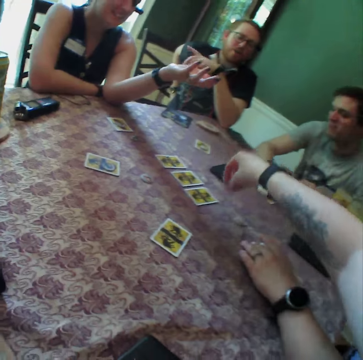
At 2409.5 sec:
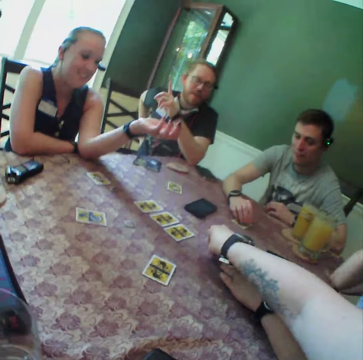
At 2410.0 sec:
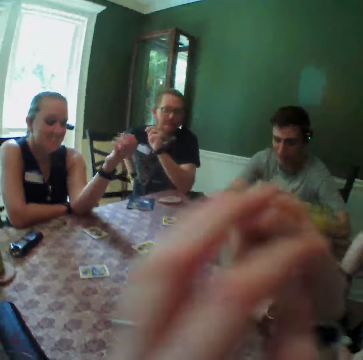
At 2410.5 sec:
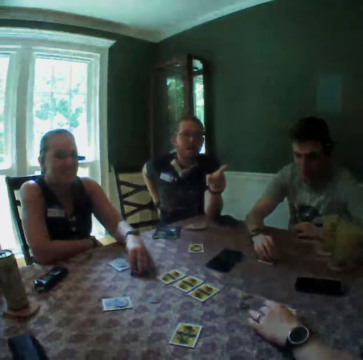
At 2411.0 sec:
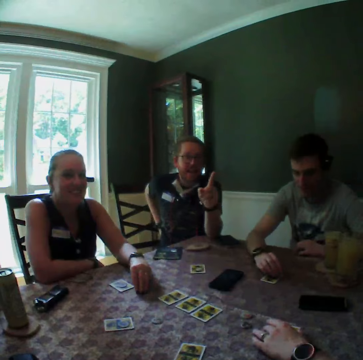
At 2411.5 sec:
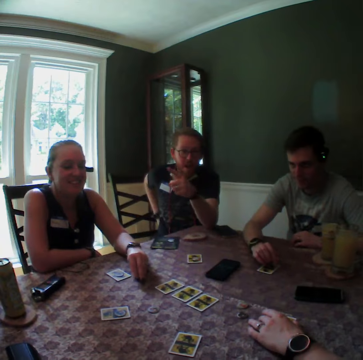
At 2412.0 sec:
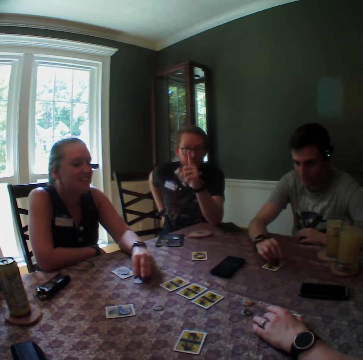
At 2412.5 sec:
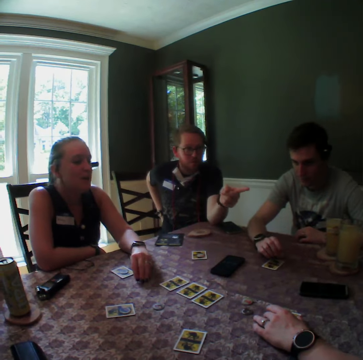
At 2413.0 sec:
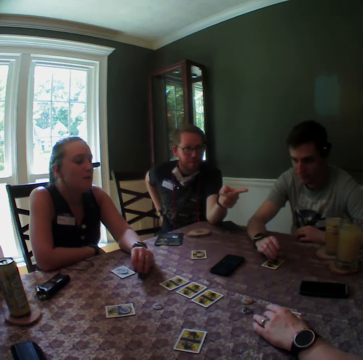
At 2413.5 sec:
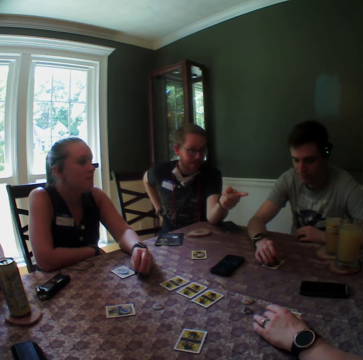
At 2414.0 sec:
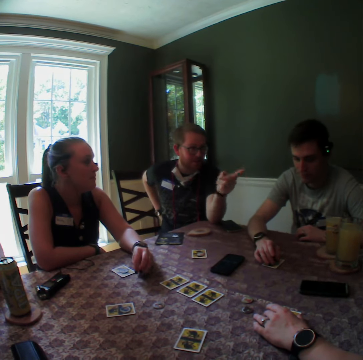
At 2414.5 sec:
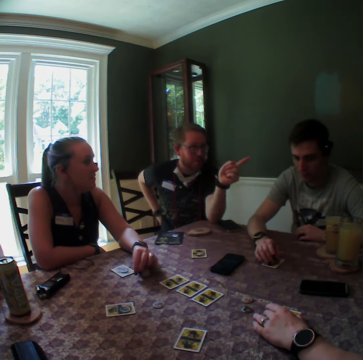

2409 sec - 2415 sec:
The camera wearer carries chips from the table with his right hand. He drops the chip on the table. He moves a chip on the table. A man uses a hand gesture.

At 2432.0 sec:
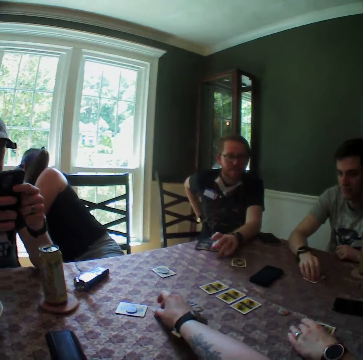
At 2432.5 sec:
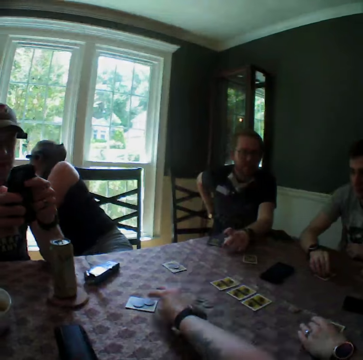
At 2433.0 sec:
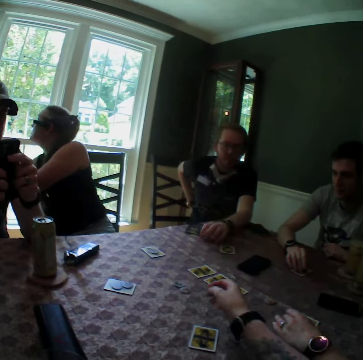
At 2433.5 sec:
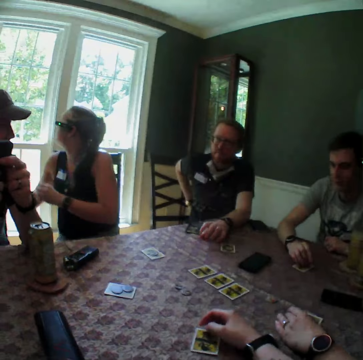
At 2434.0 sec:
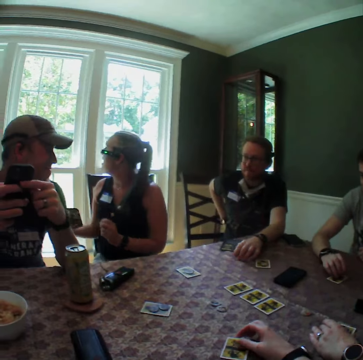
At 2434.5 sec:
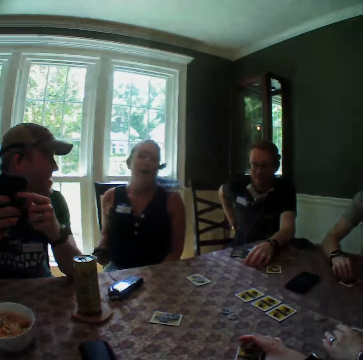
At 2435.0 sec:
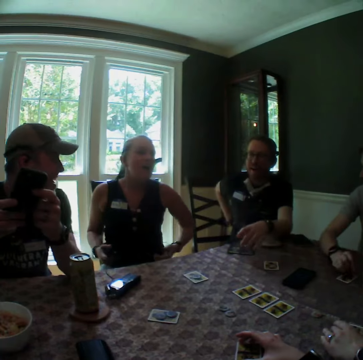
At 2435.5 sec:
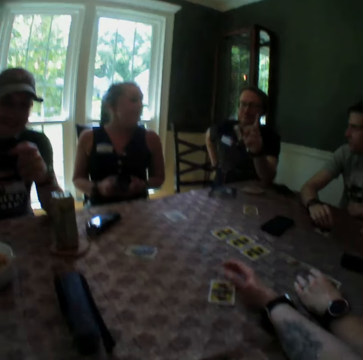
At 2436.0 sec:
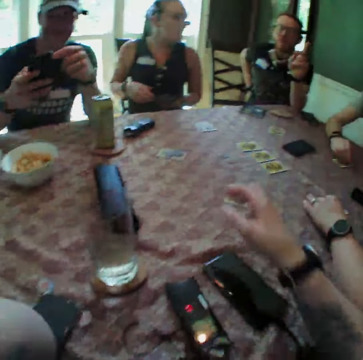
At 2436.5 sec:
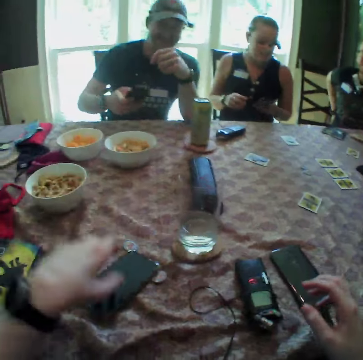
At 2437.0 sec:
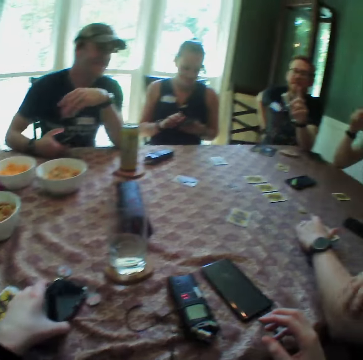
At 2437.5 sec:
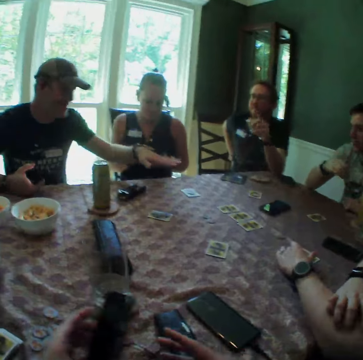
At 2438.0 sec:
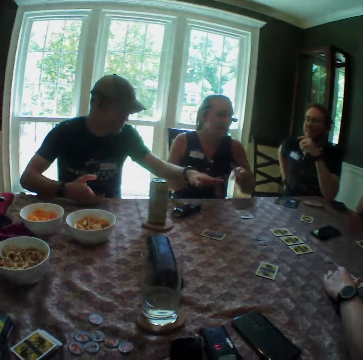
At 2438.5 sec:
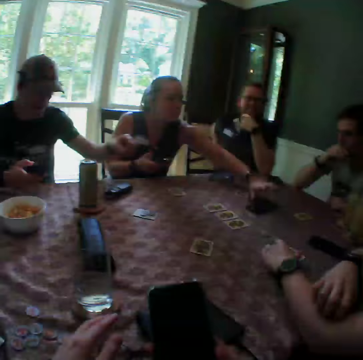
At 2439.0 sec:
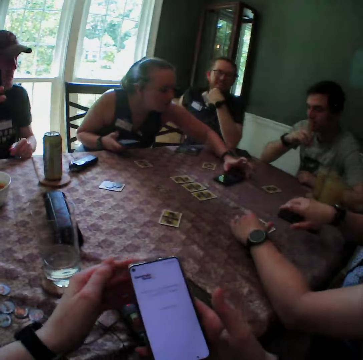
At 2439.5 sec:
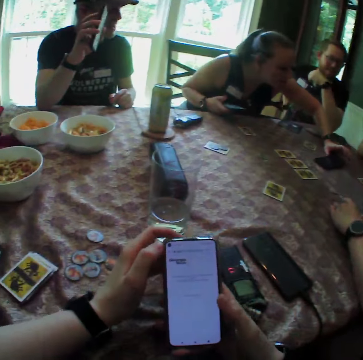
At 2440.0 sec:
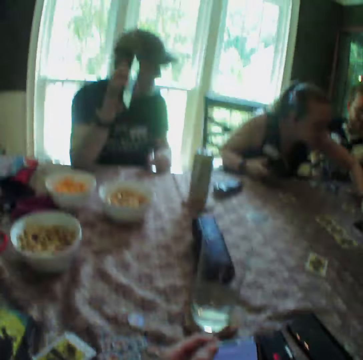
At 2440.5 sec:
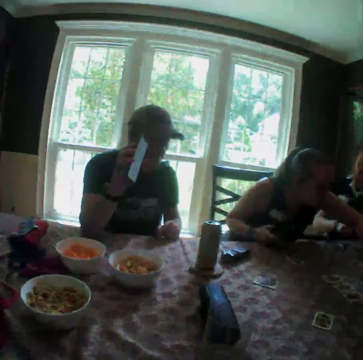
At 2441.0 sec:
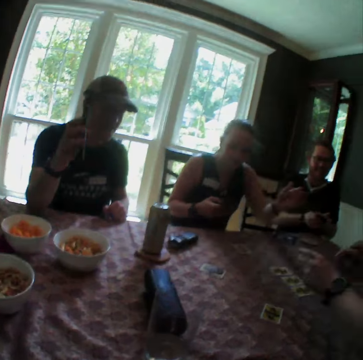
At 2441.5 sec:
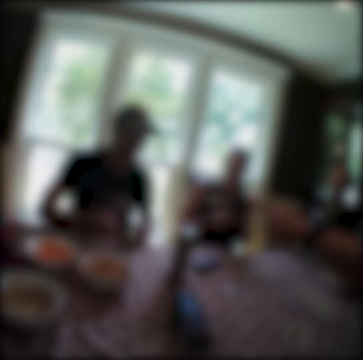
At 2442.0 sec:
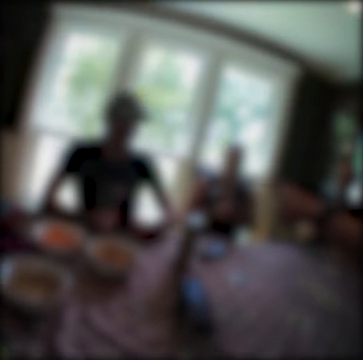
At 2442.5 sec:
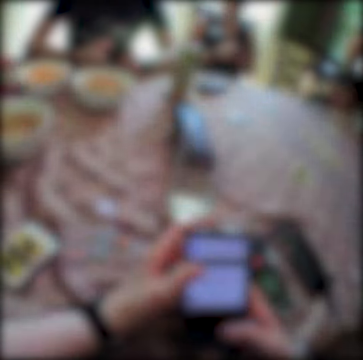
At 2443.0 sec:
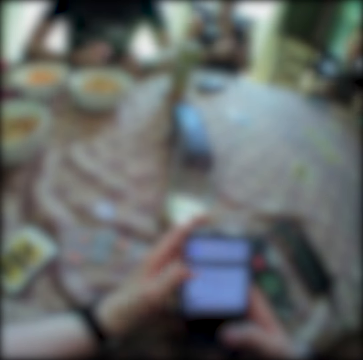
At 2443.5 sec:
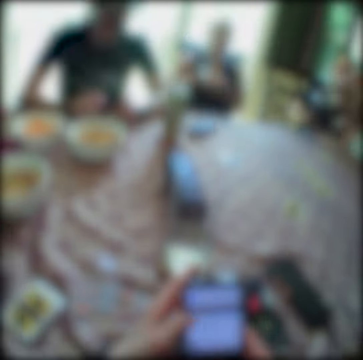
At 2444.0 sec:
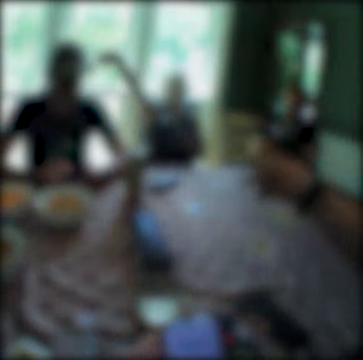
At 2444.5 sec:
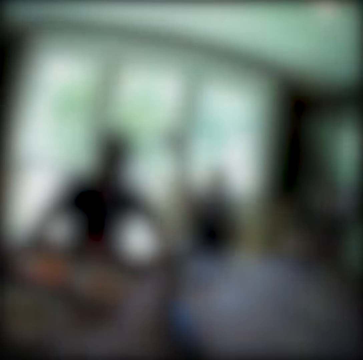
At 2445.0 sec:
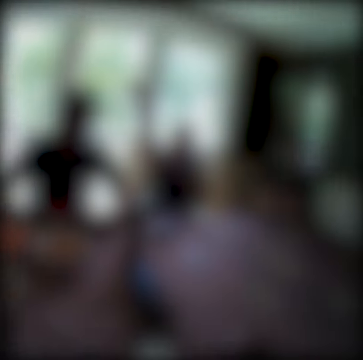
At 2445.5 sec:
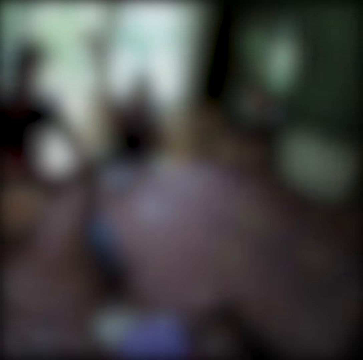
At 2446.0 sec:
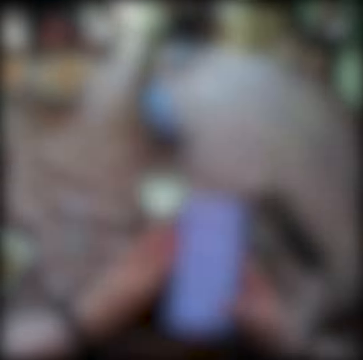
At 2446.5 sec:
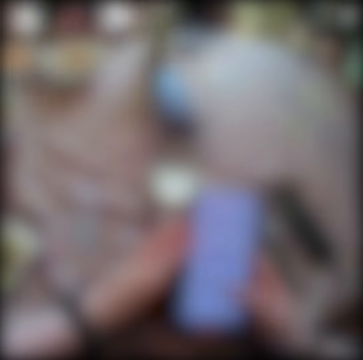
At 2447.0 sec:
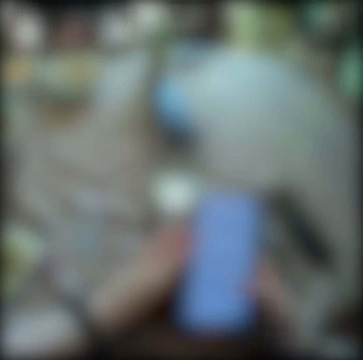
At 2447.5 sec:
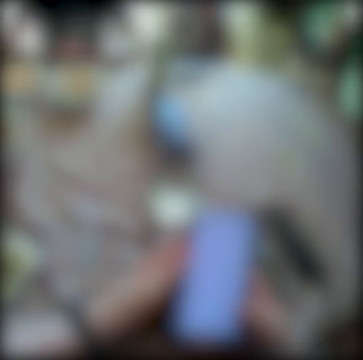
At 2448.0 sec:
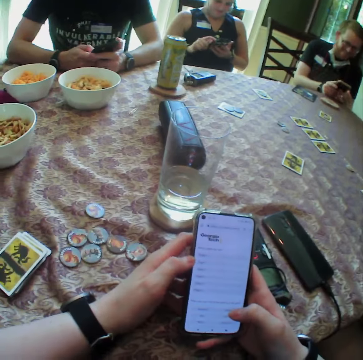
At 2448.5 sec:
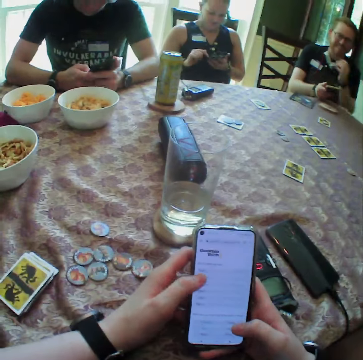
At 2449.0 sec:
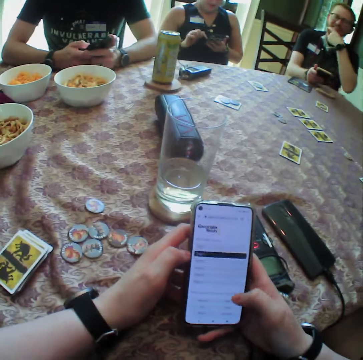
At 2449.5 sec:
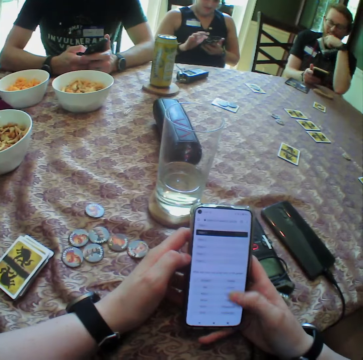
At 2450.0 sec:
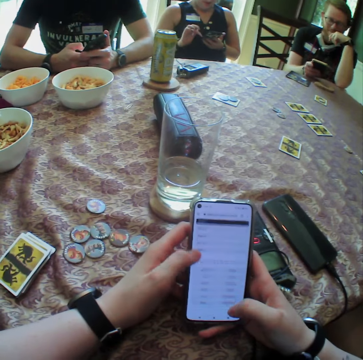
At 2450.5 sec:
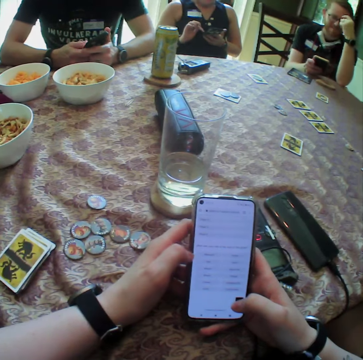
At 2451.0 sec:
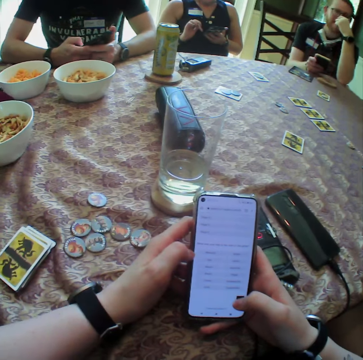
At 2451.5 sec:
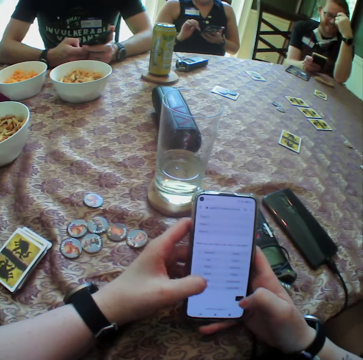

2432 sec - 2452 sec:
The camera wearer carries a chip from the table with his right hand. He puts chips on the card with his right hand. A man taps his hand on the table. The camera wearer picks up a phone from the table. A woman touches the phone on the table with her left hand. The camera wearer uses the phone. Another man holds a phone in his right hand. A third man places a phone on his ear. Another woman uses a hand gesture. The camera wearer uses the phone. A third woman uses her phone. The second man uses his phone. Another man uses his phone.

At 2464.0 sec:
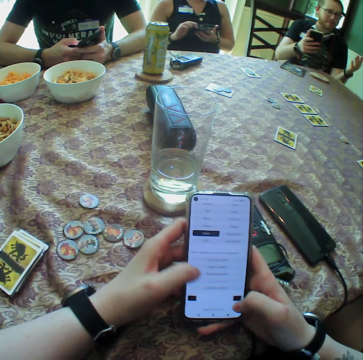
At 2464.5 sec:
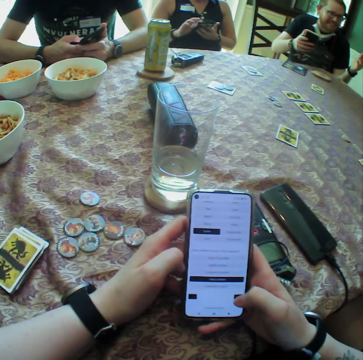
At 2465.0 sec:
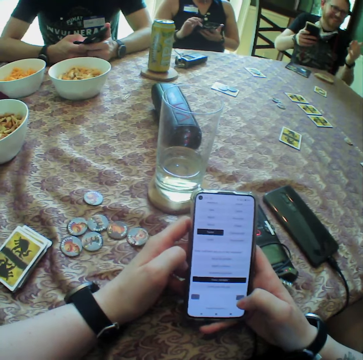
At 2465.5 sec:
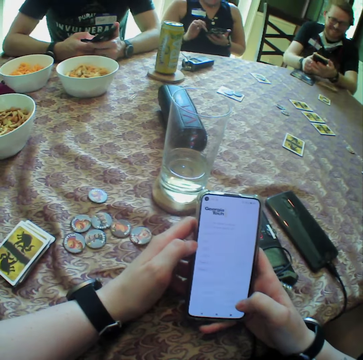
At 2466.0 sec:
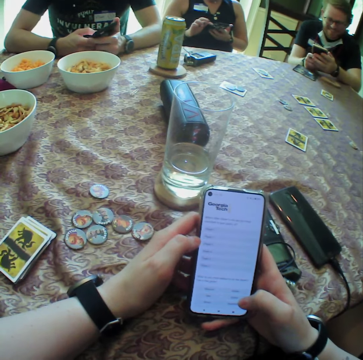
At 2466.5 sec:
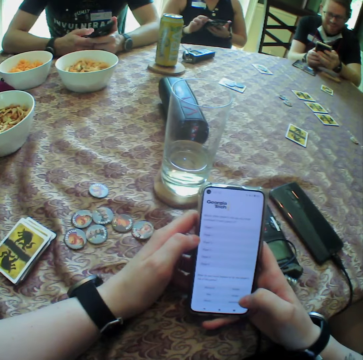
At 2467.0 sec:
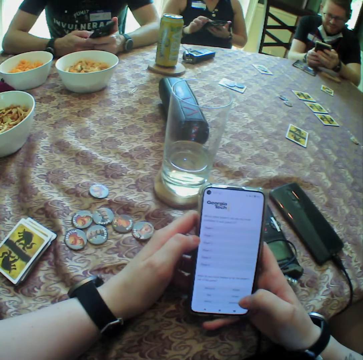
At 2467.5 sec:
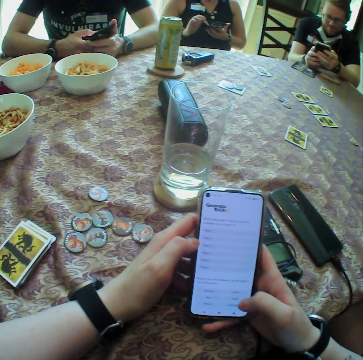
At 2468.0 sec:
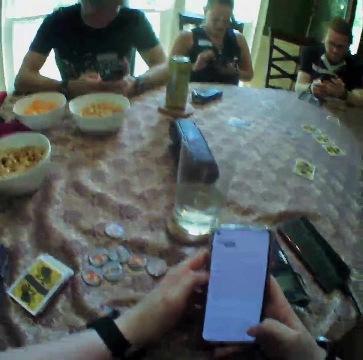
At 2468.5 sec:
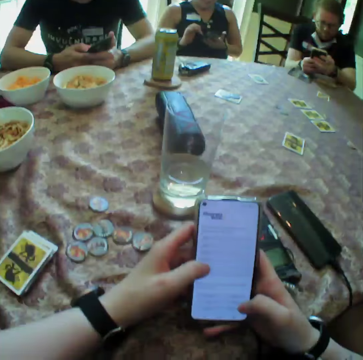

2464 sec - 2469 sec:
A man gestures.

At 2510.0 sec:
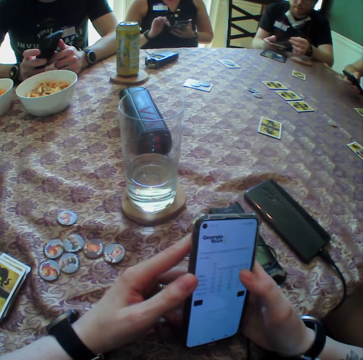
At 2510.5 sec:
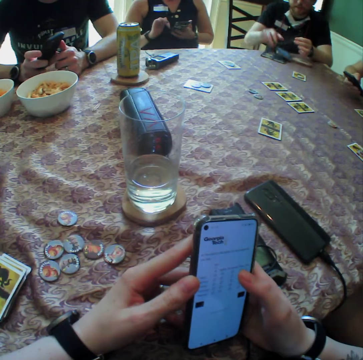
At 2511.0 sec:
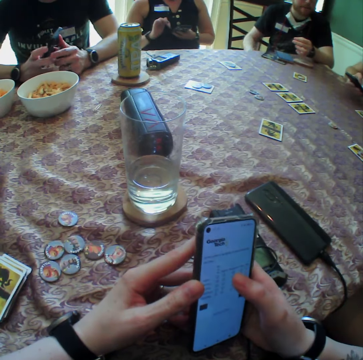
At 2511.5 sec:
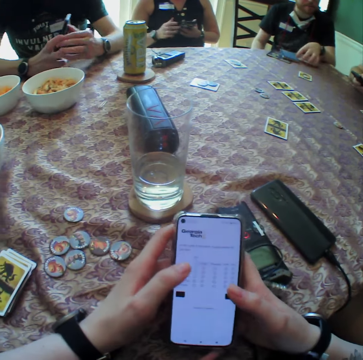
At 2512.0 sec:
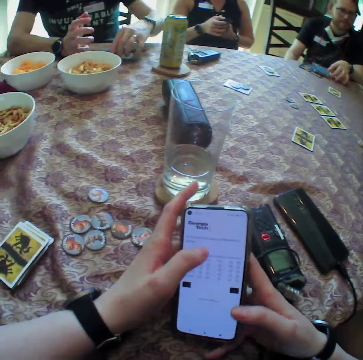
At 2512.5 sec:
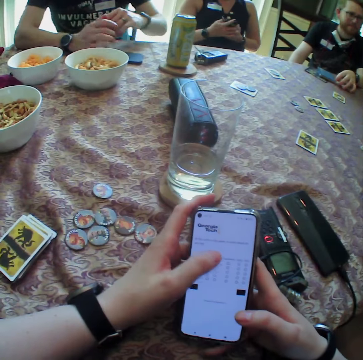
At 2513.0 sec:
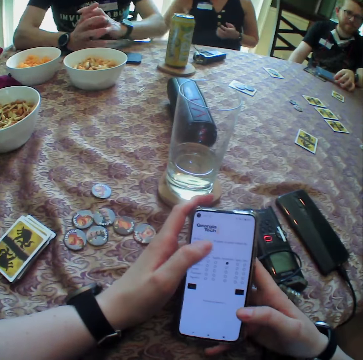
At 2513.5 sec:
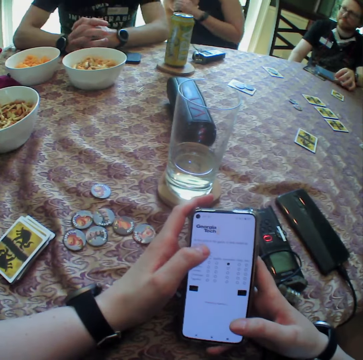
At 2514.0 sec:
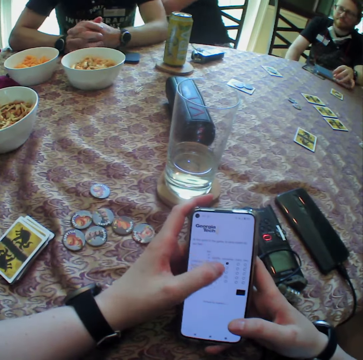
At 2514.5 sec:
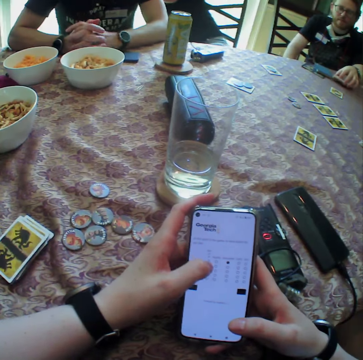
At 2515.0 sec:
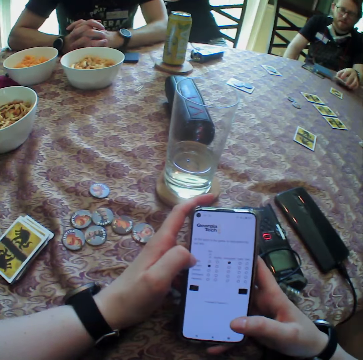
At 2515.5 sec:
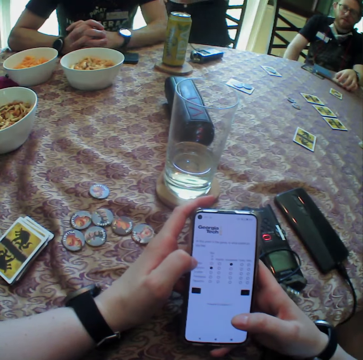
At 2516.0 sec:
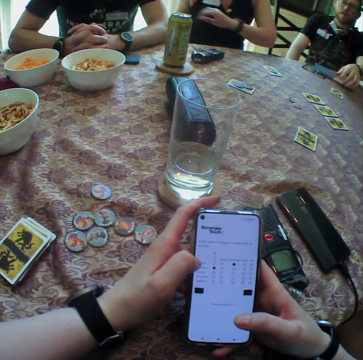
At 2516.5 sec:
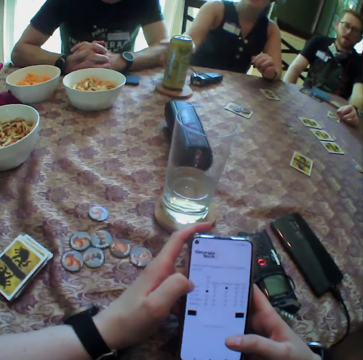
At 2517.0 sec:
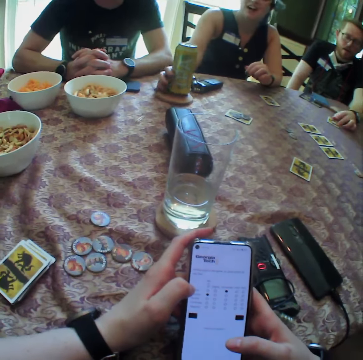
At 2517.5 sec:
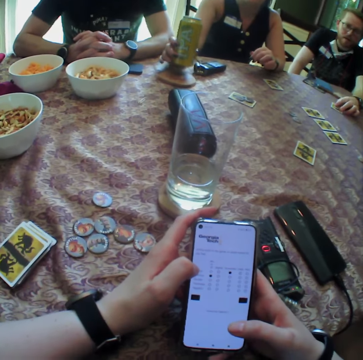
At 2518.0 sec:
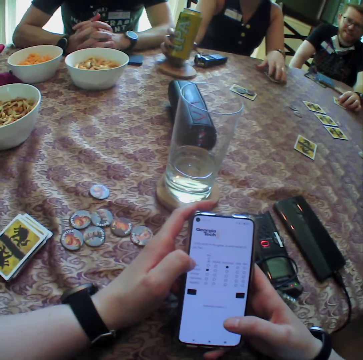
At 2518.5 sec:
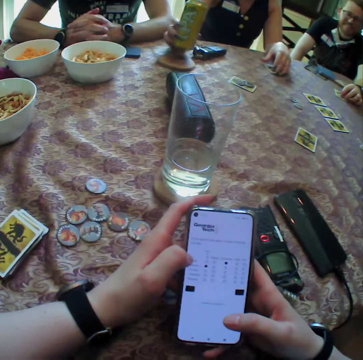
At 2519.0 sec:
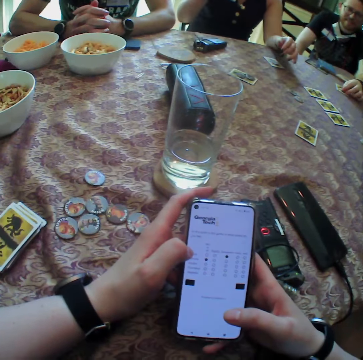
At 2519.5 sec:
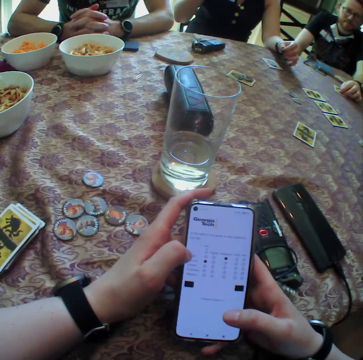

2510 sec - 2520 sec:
A man drops his phone on the table with his left hand. A woman carries a soda from the table with her right hand.
